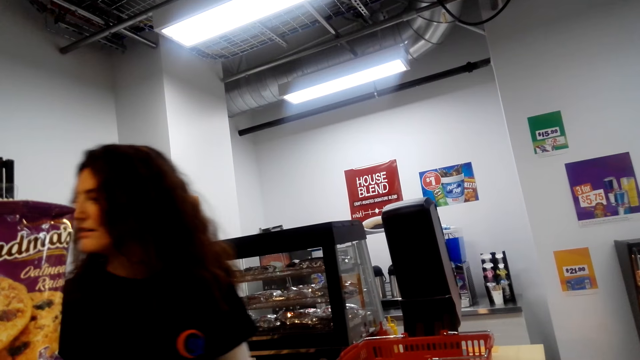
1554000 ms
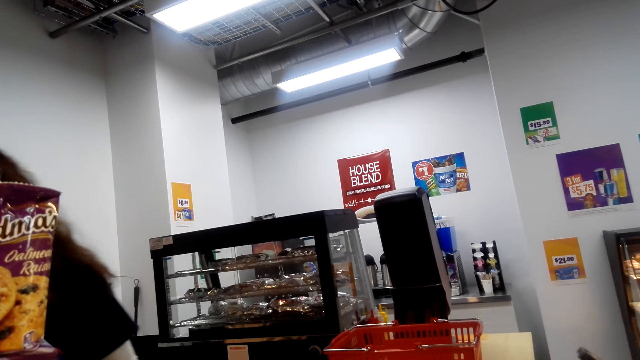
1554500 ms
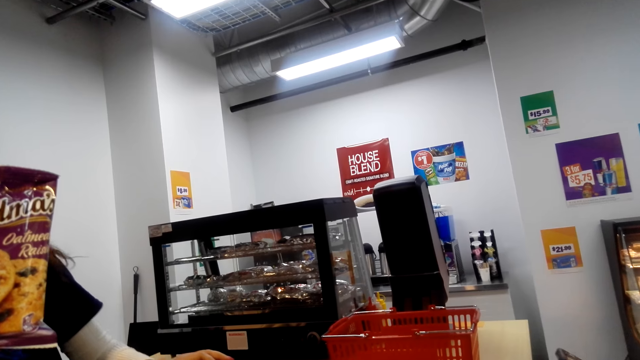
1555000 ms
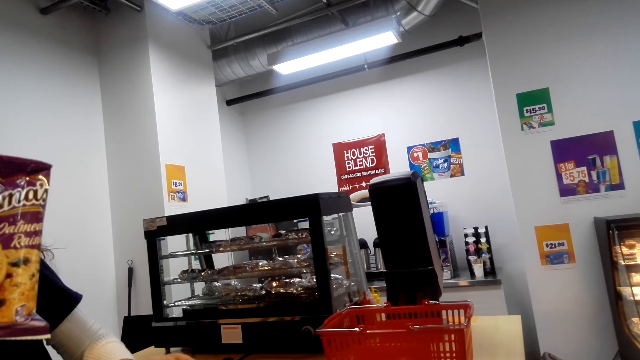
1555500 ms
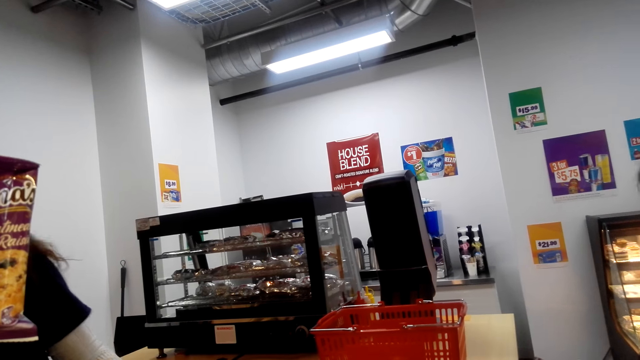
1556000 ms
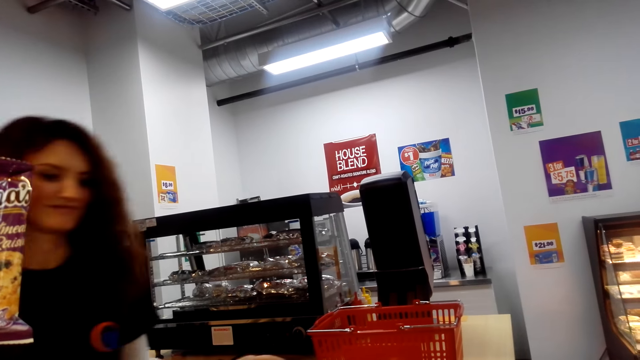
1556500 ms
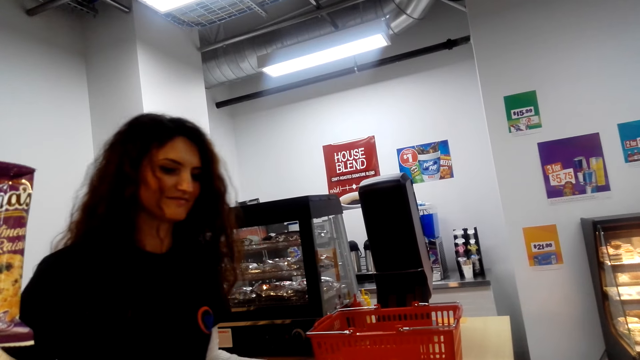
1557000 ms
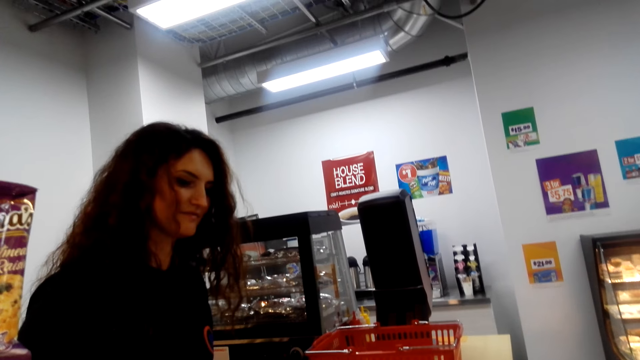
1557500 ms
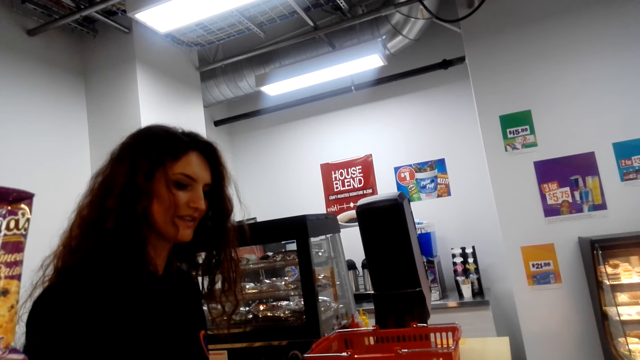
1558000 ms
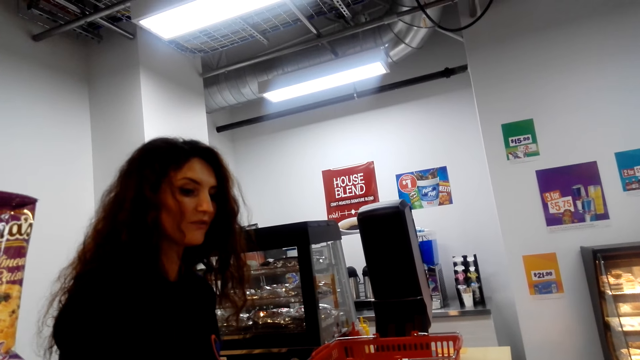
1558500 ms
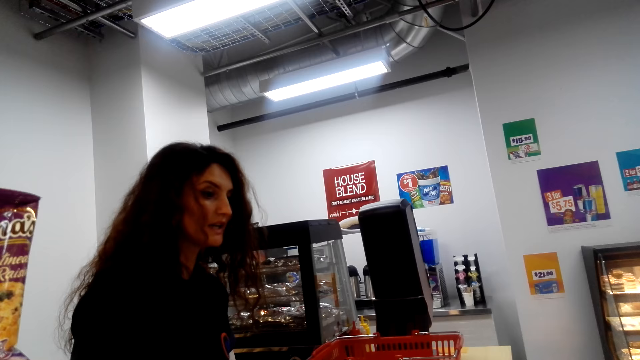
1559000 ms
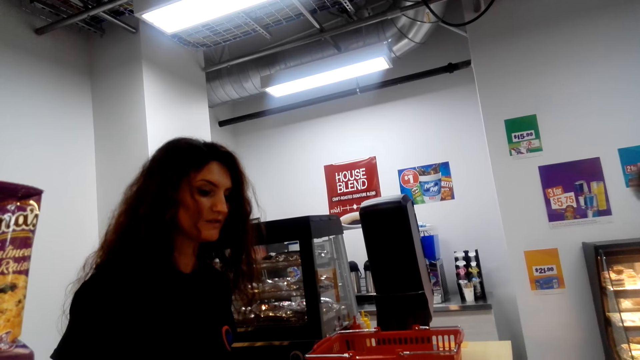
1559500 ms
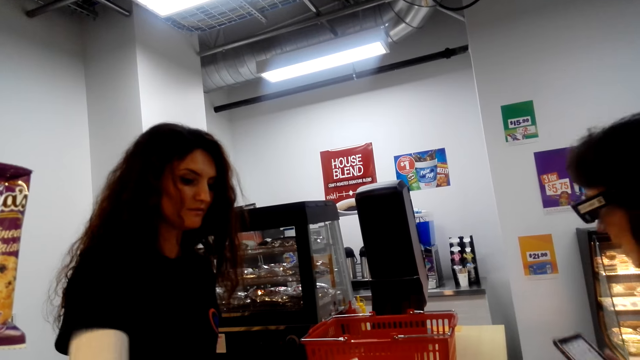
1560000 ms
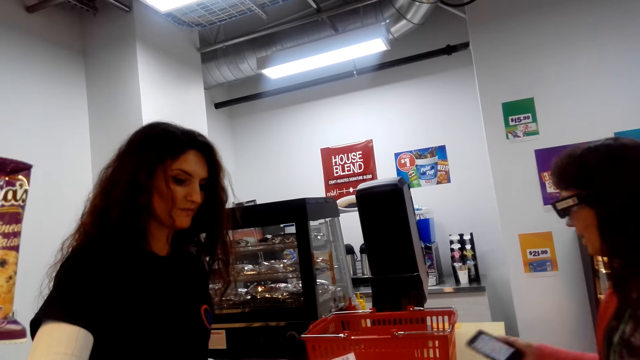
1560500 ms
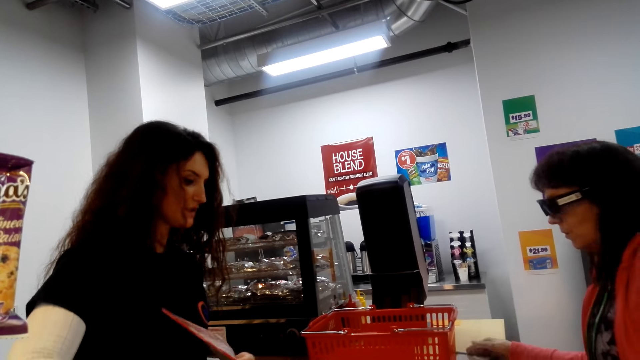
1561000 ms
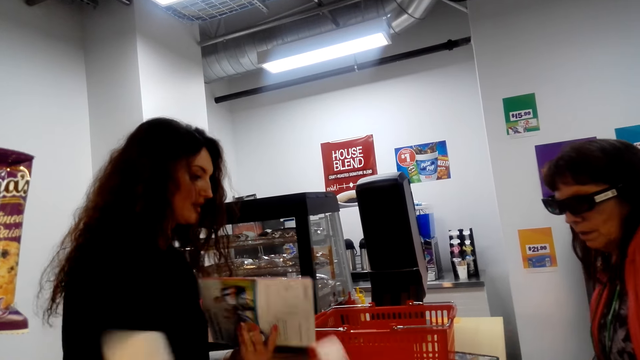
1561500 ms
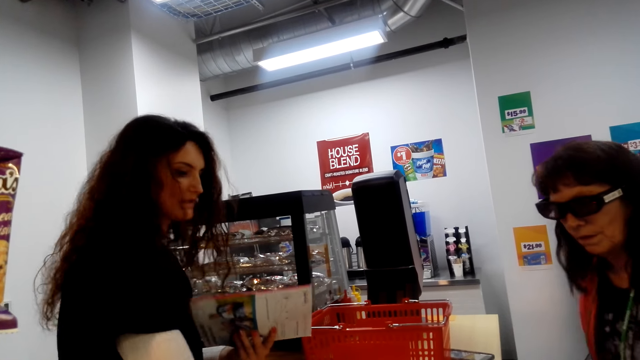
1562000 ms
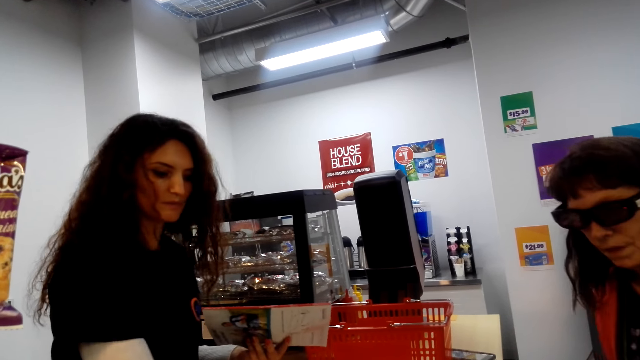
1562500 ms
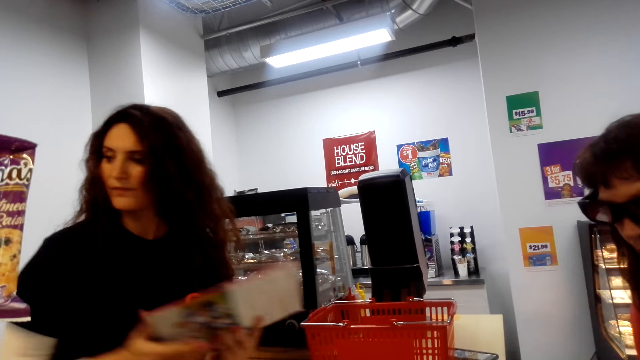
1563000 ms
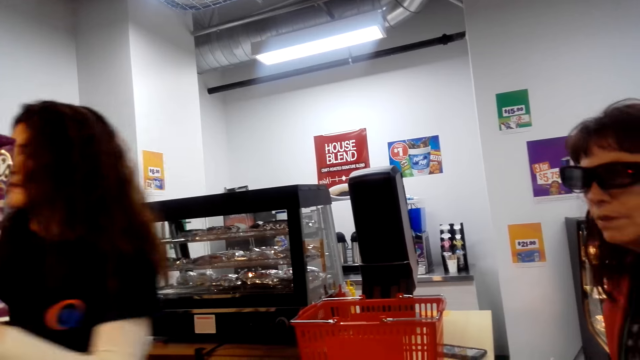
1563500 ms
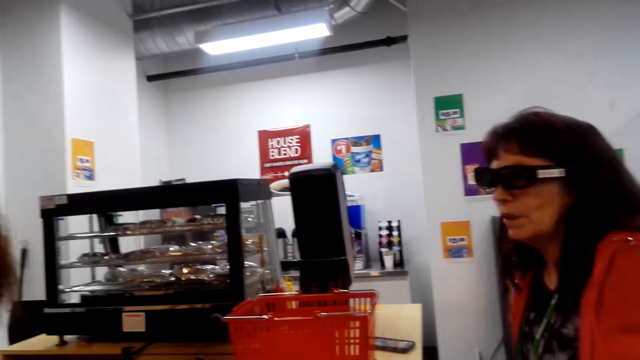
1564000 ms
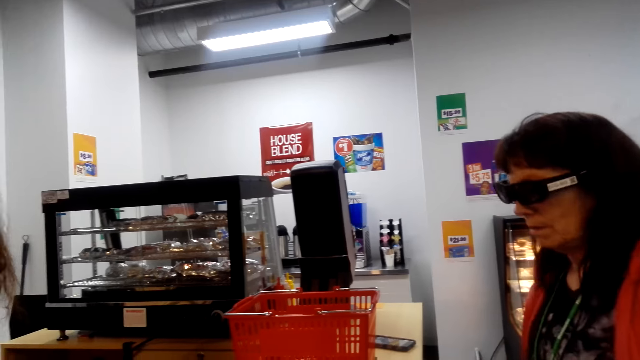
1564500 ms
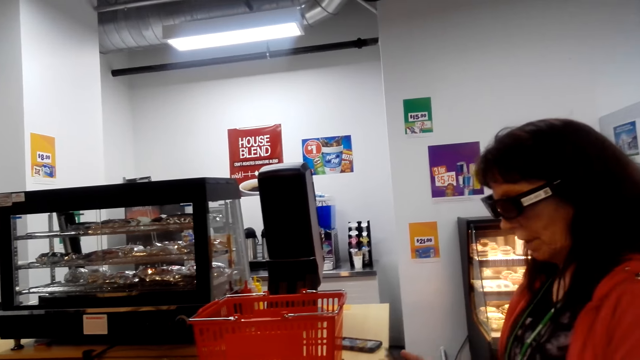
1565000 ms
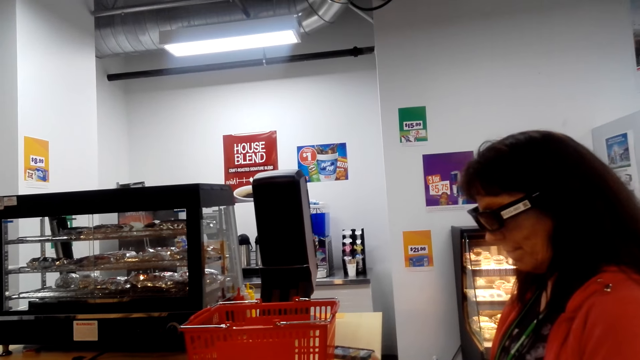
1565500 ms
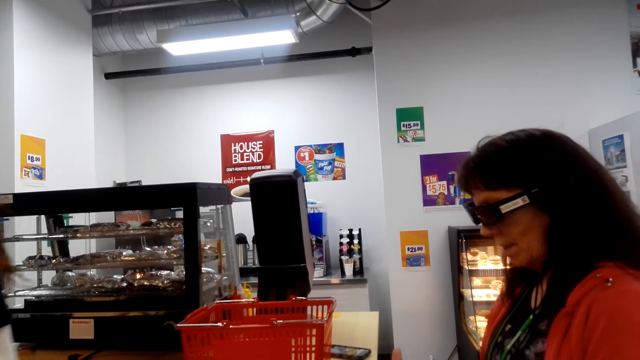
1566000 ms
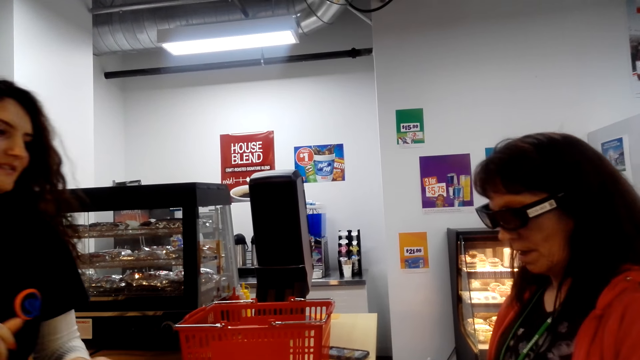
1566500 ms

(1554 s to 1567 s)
A woman looks around the mall. The camera wearer looks in front. The woman converses with another woman. The first woman holds a book. The first woman puts the book in a shopping bag.

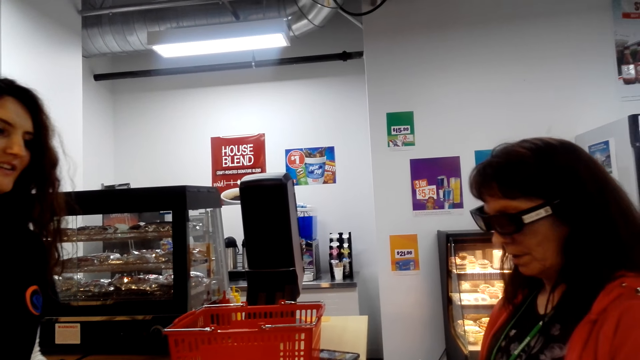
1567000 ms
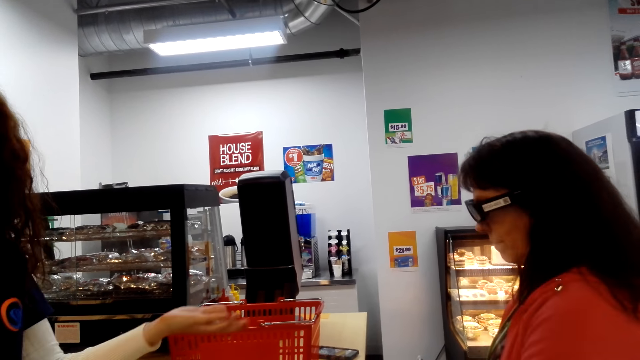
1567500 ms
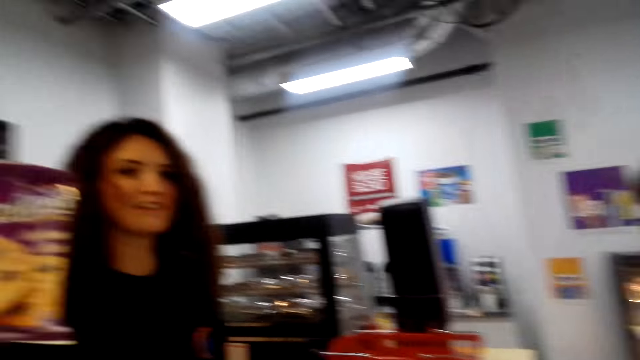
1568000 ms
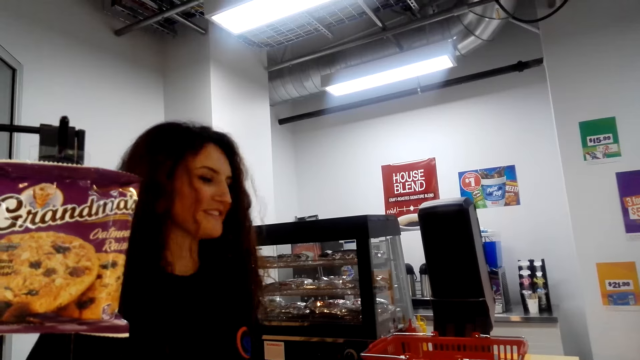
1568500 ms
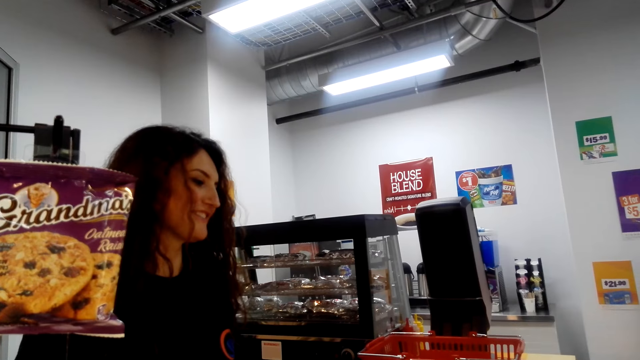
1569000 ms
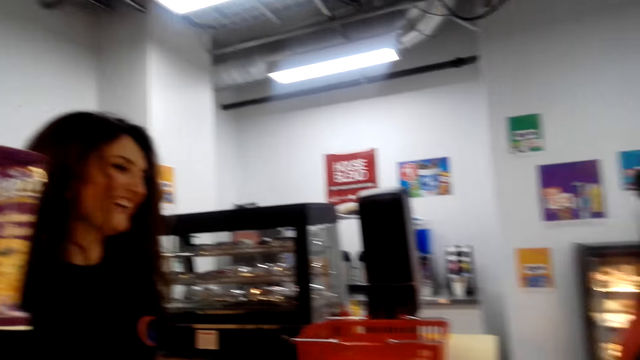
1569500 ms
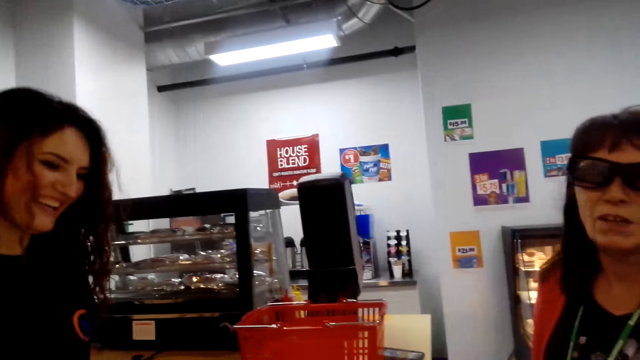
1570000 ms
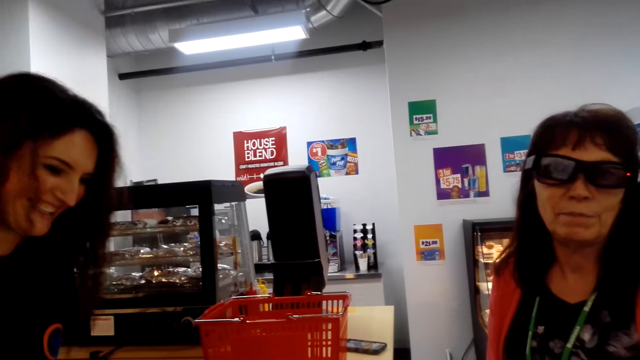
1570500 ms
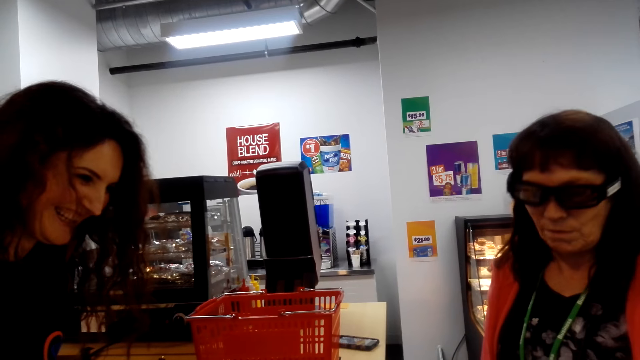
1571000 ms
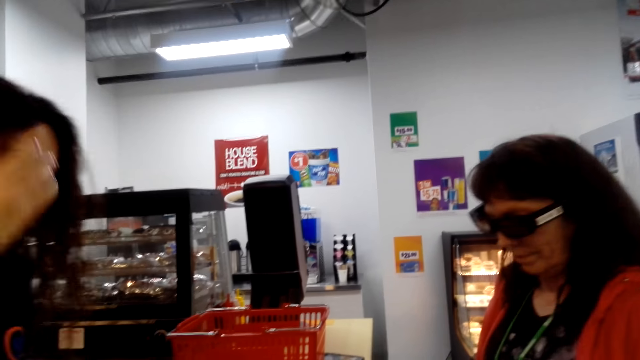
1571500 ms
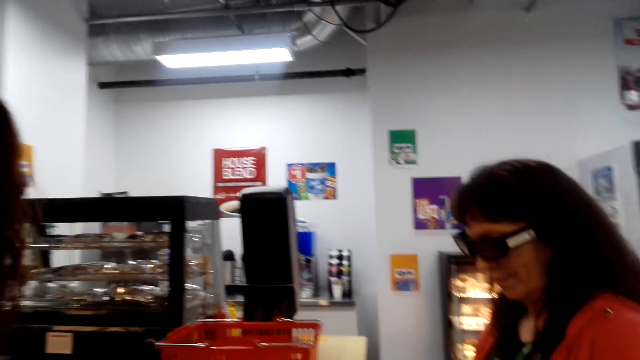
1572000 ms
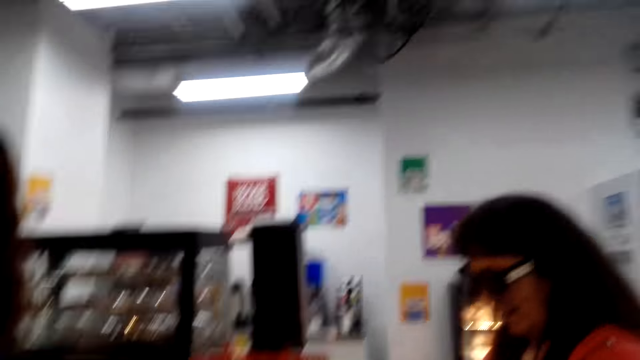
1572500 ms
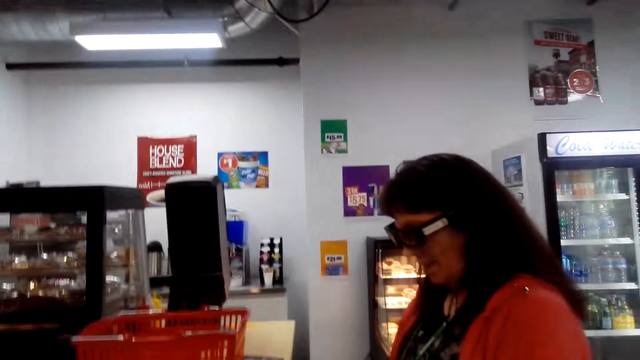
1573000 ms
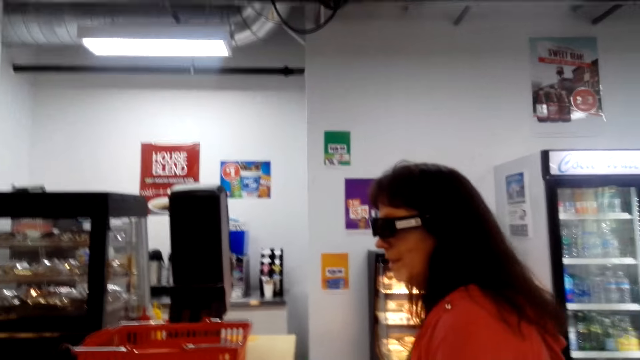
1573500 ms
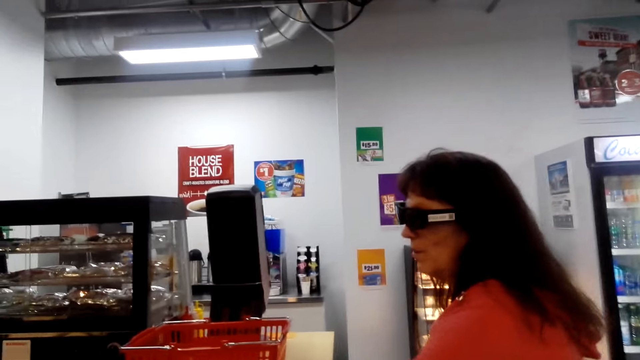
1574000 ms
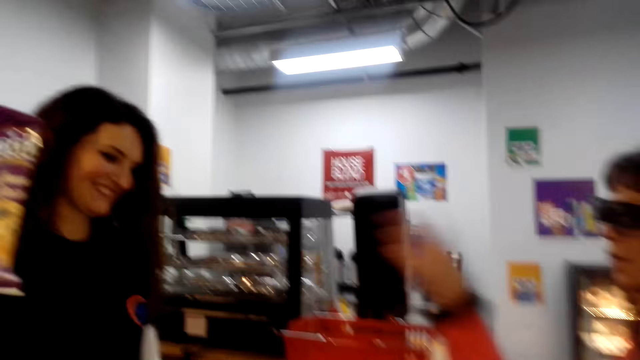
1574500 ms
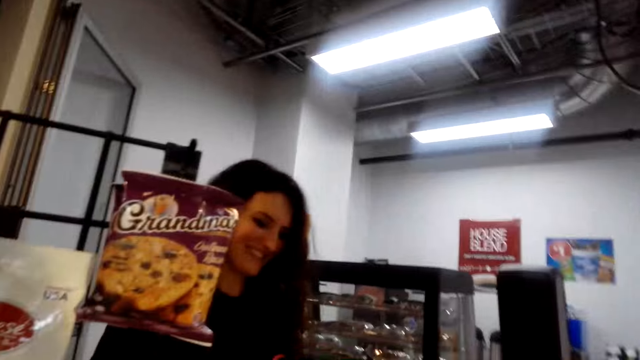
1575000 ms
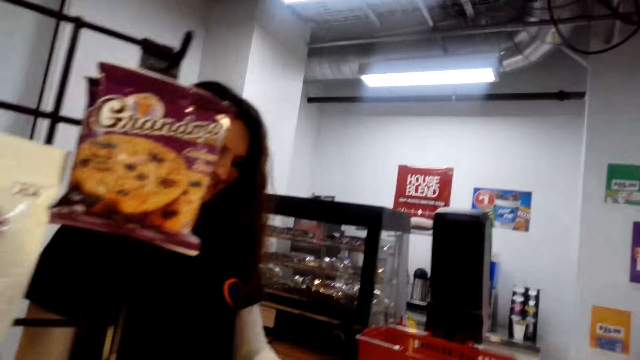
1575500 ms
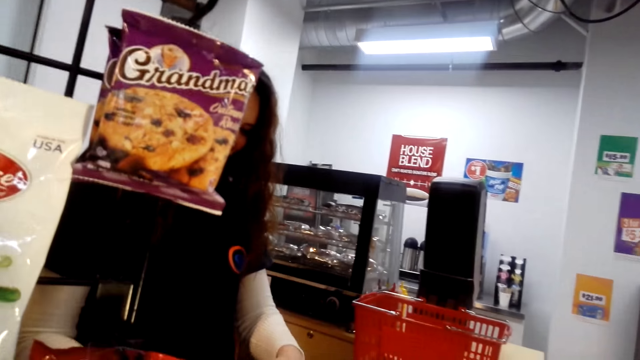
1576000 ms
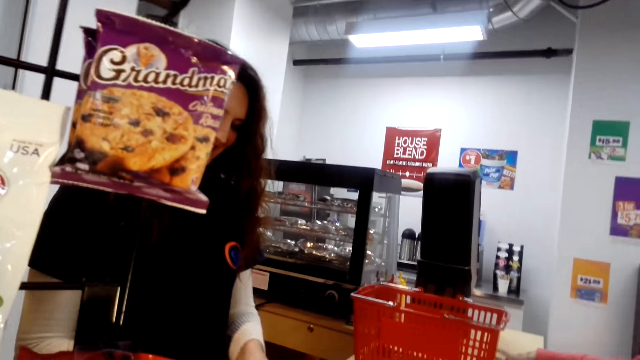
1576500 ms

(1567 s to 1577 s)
A woman converses with another woman. The camera wearer looks sideways. They look in front. They look around.
